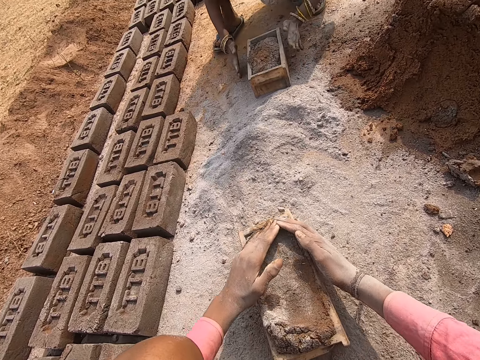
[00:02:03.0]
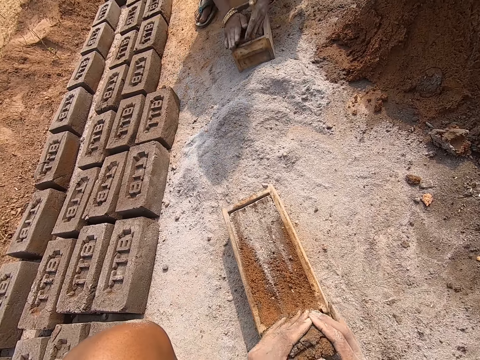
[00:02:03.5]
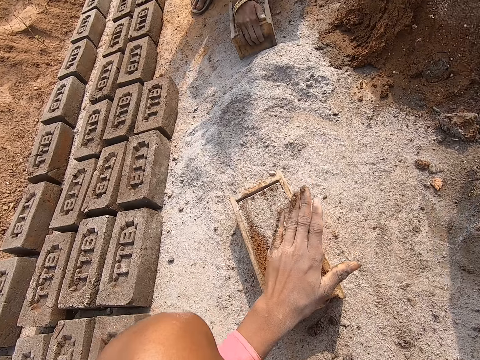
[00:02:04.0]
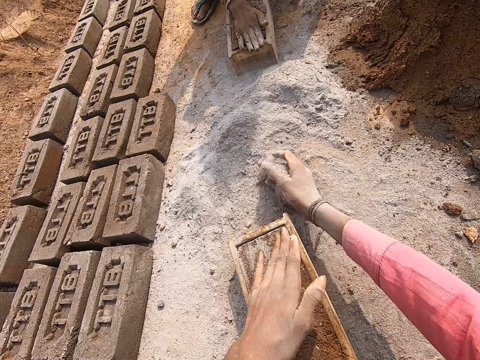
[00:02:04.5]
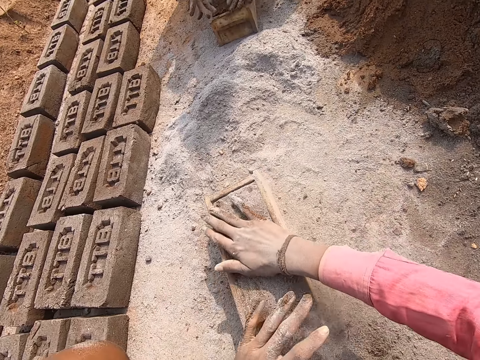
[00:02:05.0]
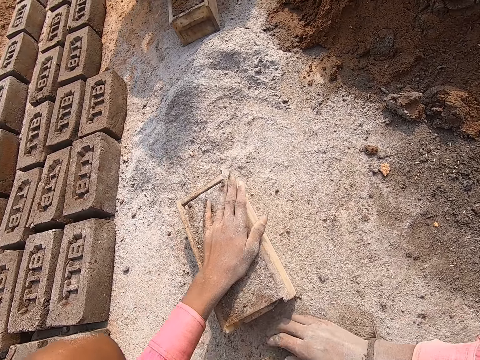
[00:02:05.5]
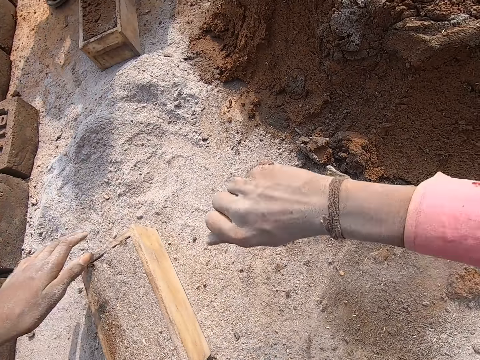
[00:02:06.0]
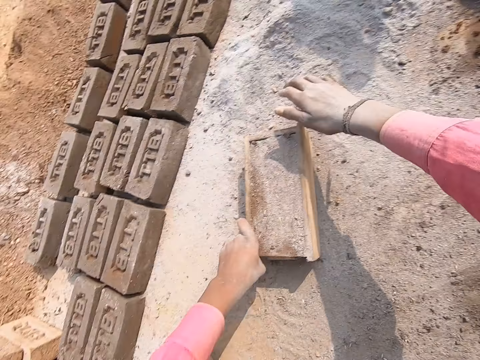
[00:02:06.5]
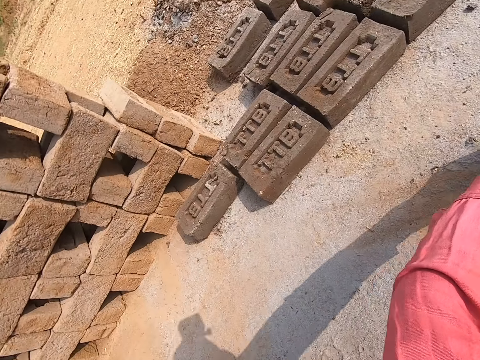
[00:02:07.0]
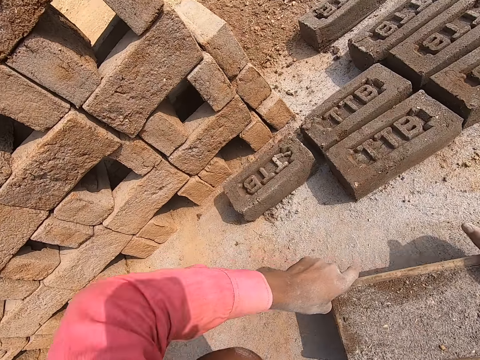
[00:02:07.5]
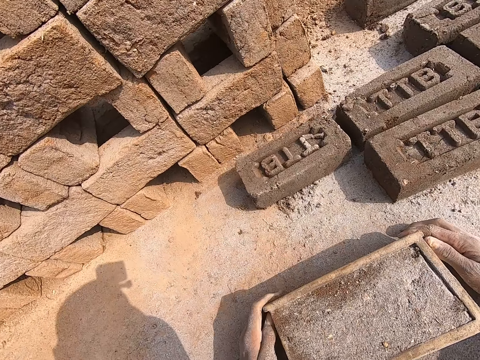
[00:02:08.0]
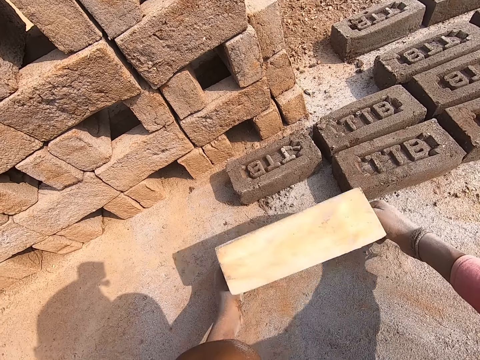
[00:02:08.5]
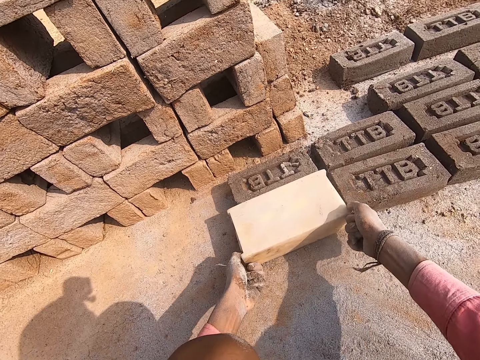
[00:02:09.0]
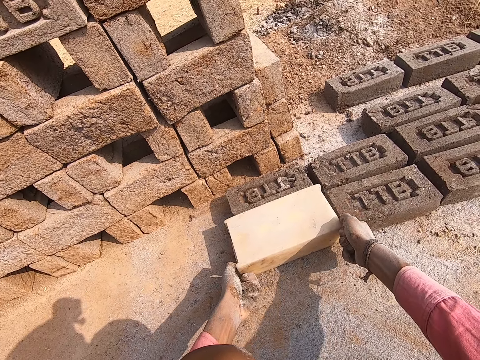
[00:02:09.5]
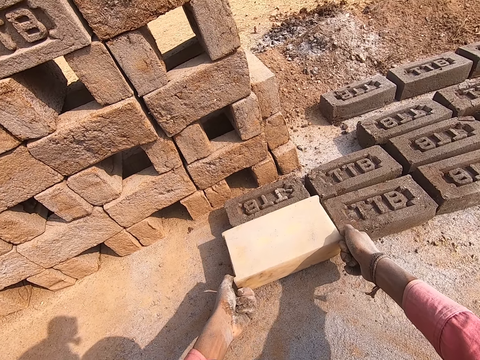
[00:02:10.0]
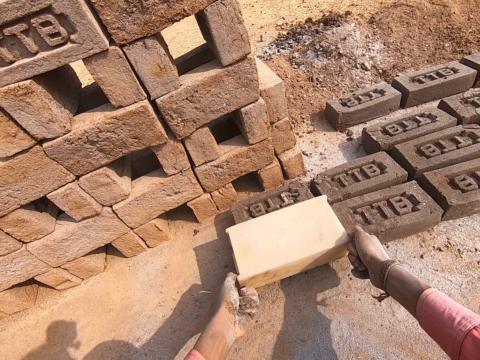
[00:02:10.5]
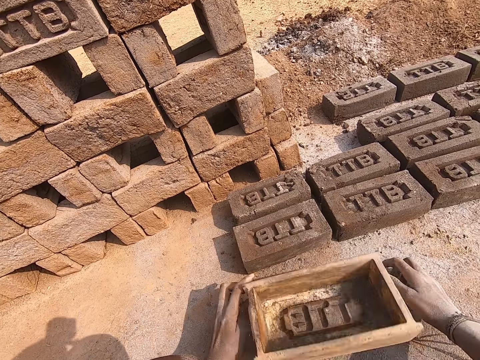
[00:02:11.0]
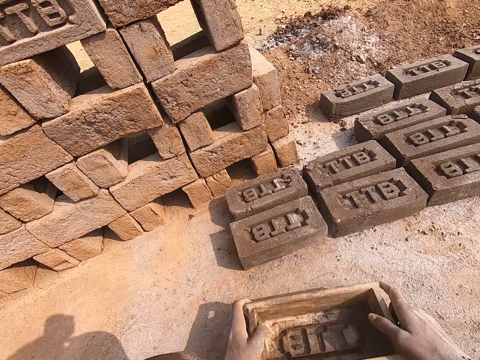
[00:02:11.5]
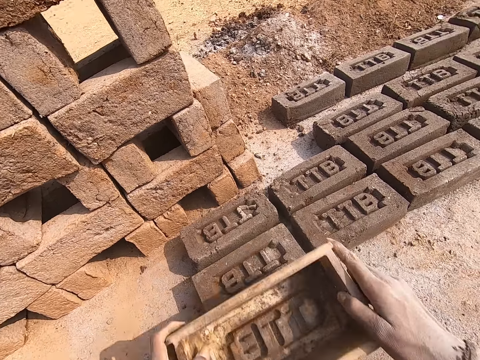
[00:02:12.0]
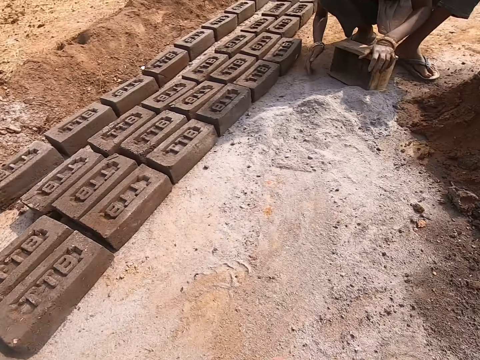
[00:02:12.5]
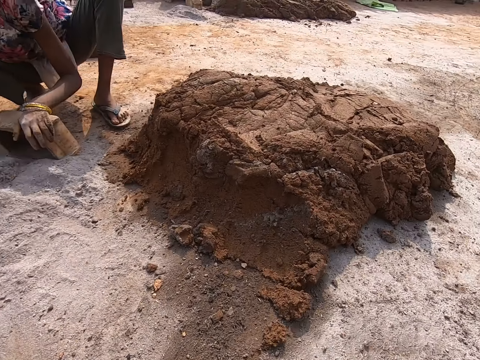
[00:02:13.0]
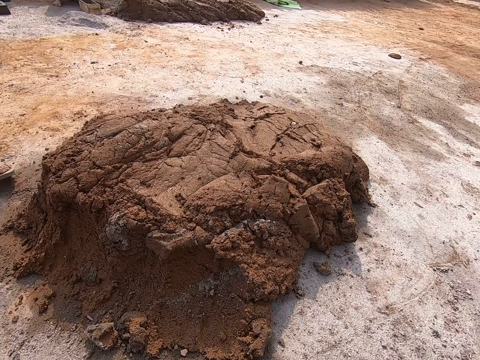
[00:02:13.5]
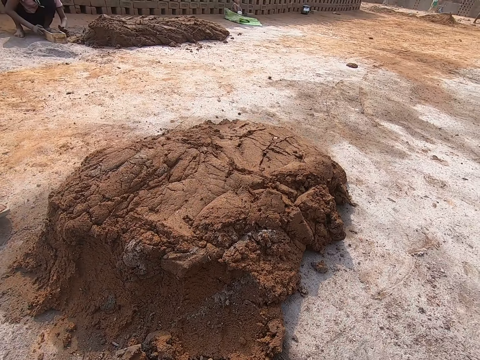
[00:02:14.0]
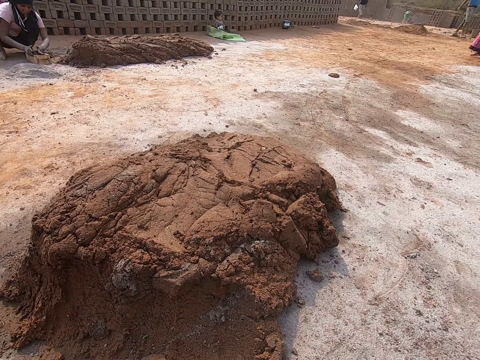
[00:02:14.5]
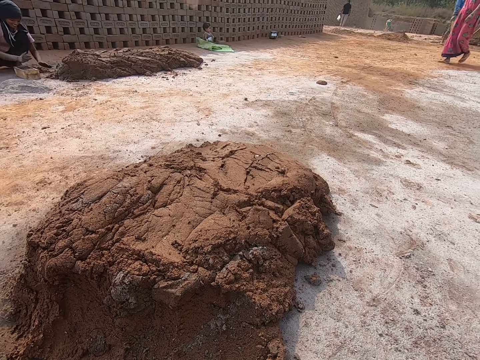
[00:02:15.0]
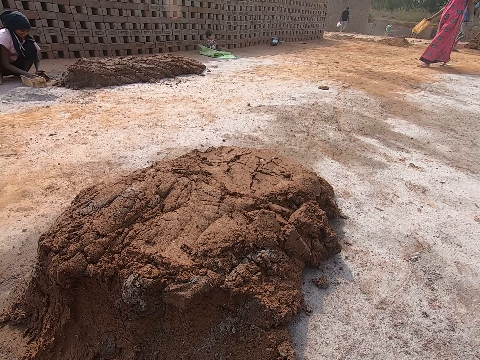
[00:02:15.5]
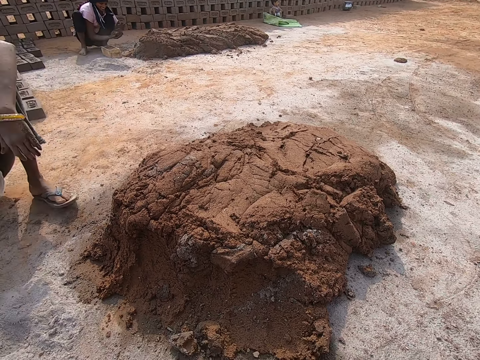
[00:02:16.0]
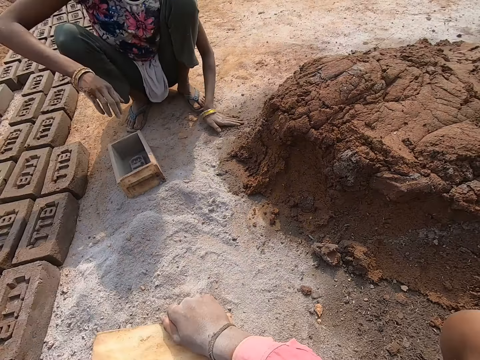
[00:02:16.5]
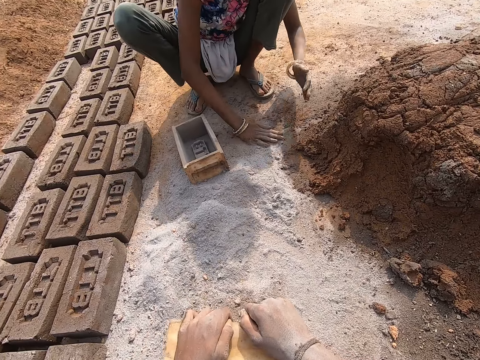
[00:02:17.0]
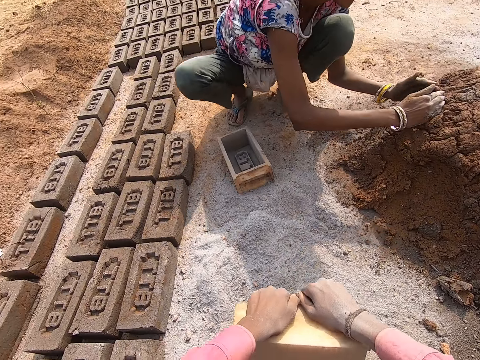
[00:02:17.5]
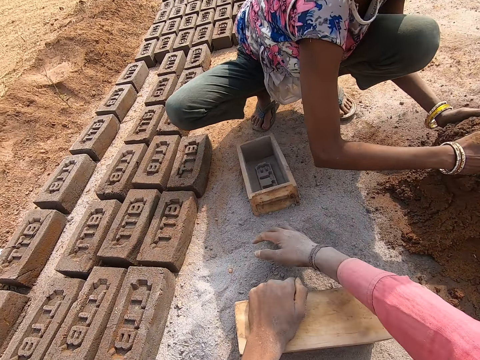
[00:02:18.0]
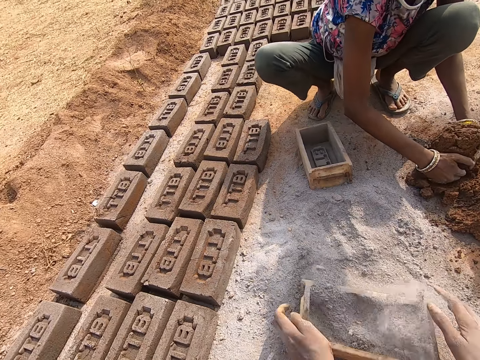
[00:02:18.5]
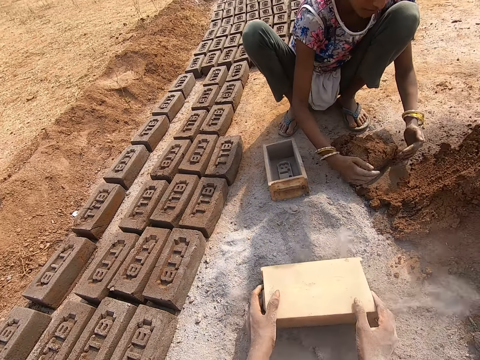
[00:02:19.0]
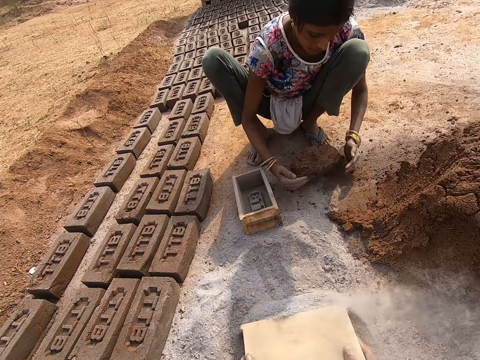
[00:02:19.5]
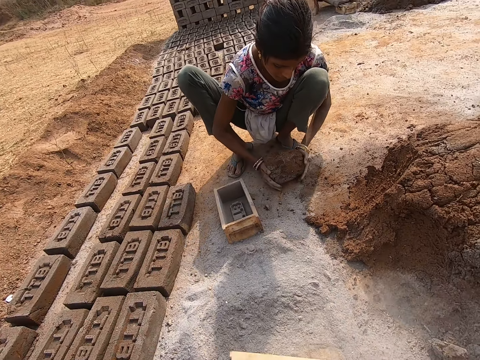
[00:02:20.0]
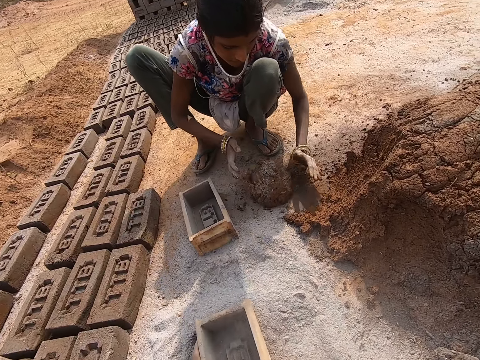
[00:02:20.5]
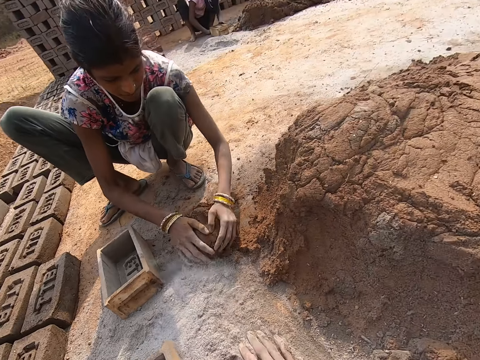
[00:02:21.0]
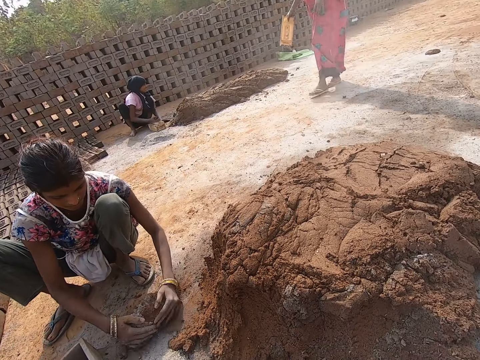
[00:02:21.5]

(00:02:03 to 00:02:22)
The camera wearer lays the brick on the ground. They look around. They put dust particles inside a box.

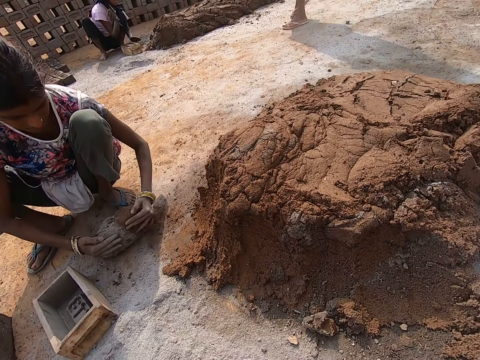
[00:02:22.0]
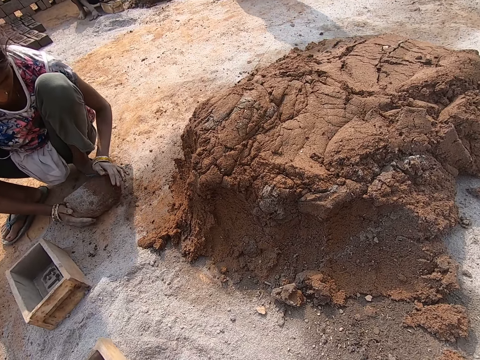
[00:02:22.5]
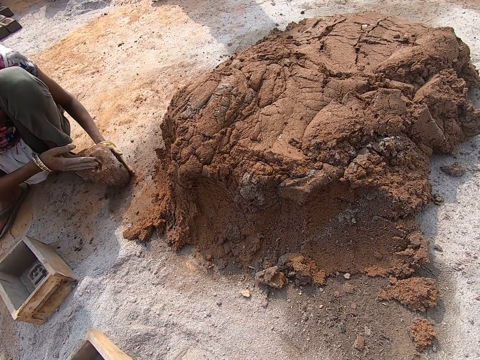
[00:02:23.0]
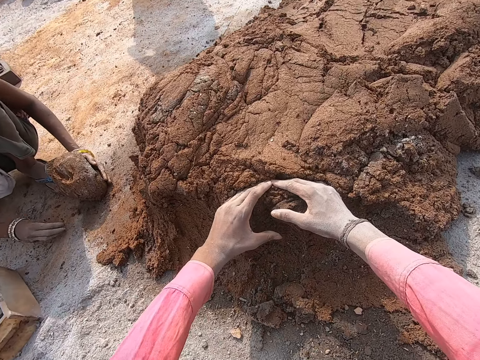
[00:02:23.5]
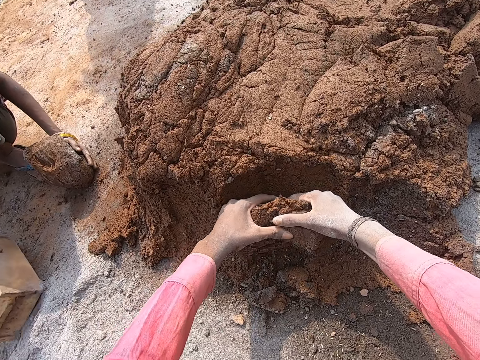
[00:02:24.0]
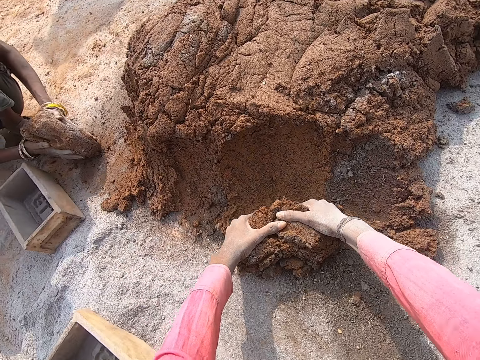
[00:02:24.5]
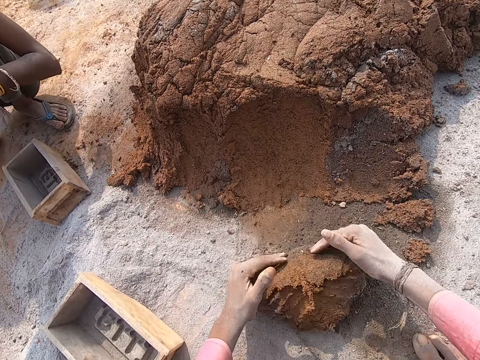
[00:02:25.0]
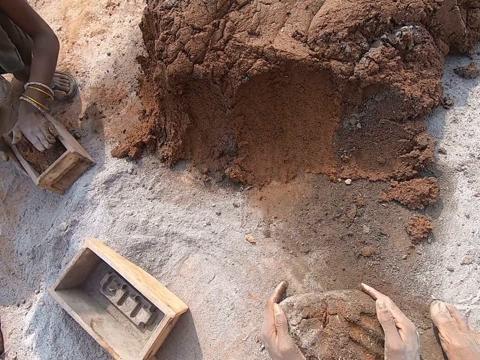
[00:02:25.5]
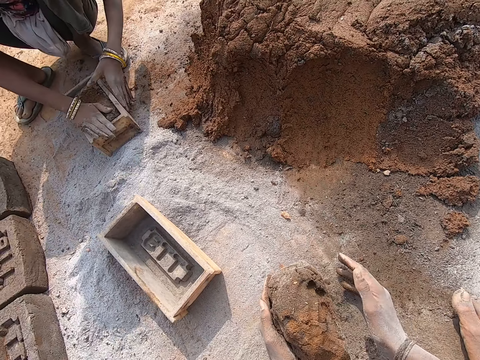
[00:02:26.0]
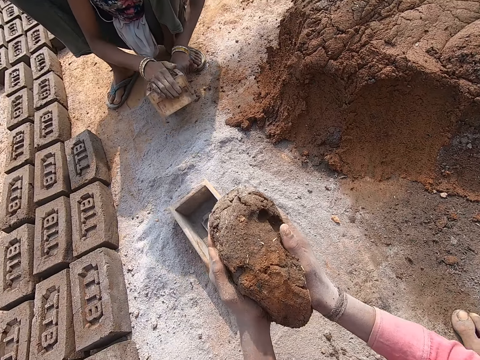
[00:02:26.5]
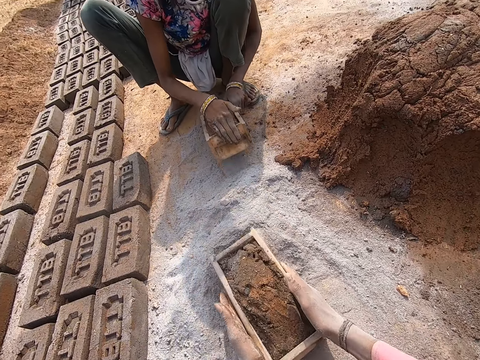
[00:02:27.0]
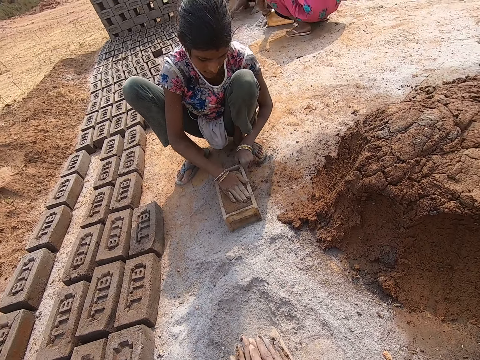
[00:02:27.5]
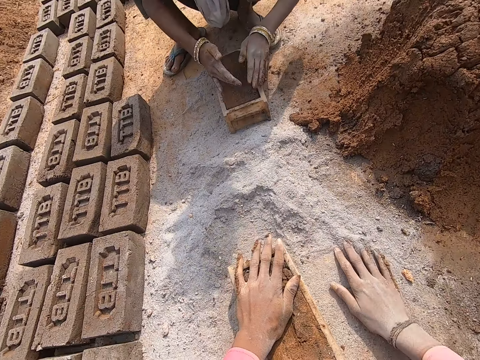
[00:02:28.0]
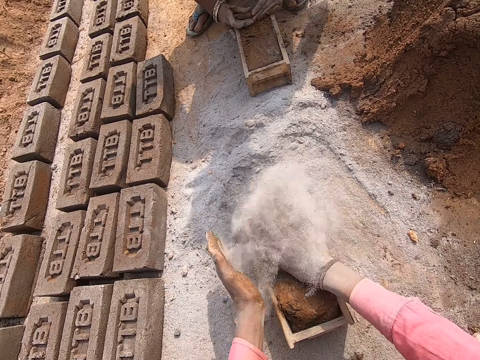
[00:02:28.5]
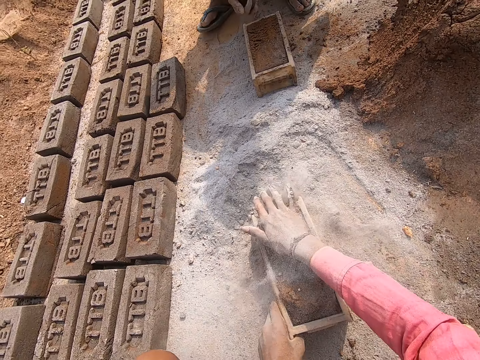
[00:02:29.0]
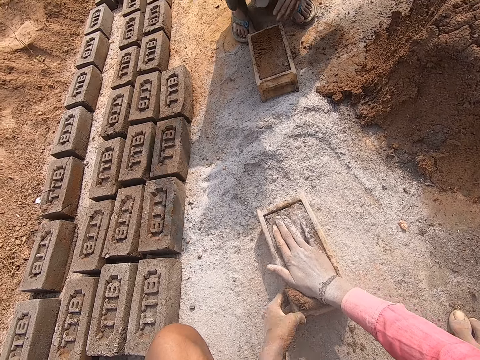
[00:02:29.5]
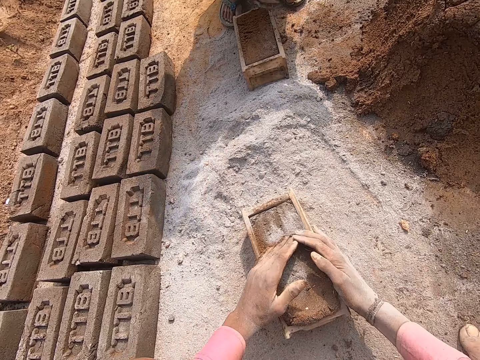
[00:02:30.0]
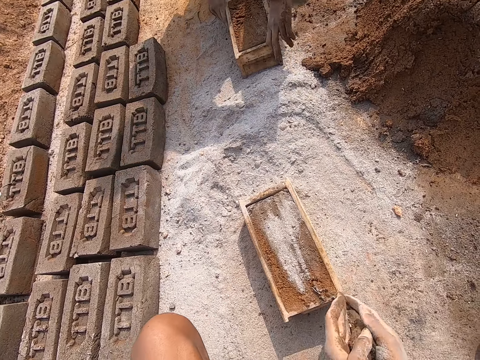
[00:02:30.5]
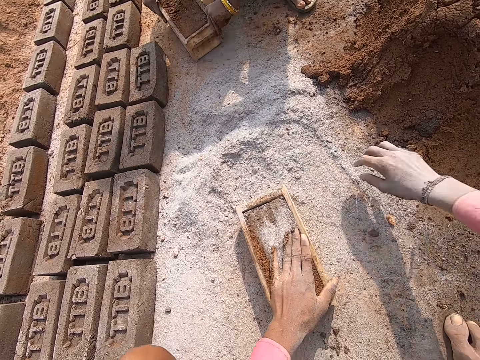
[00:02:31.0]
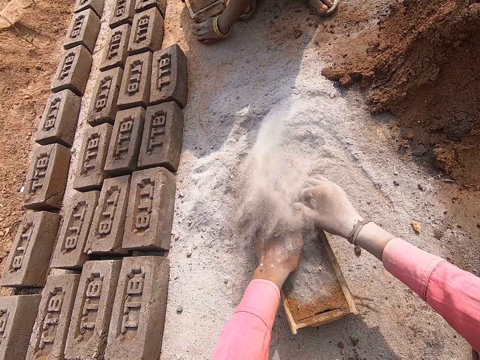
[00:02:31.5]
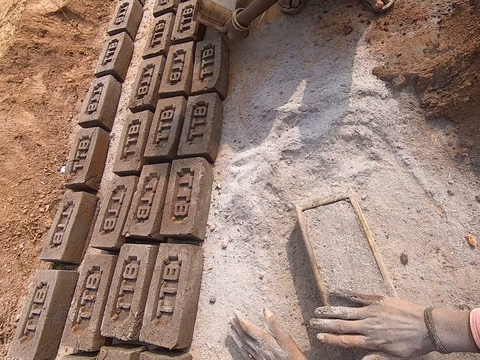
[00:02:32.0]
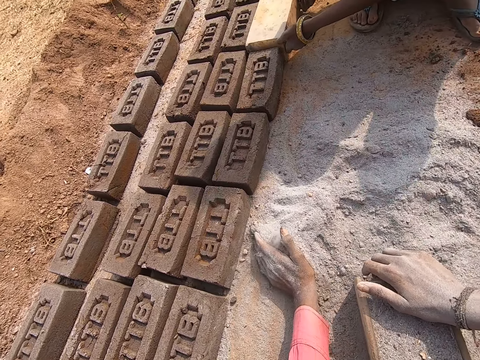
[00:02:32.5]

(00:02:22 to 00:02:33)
The camera wearer picks up mud. They put the mud in a box. They make a brick.
